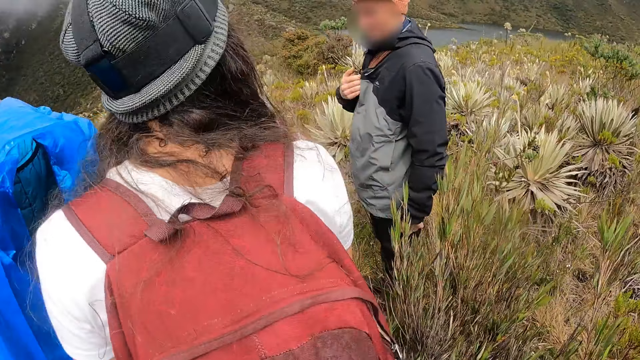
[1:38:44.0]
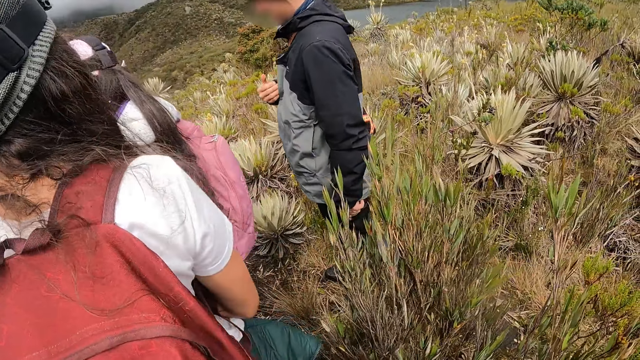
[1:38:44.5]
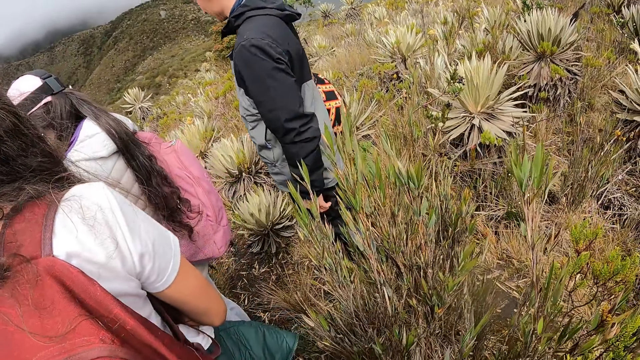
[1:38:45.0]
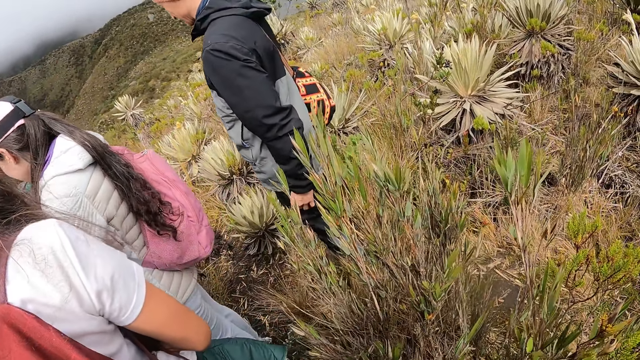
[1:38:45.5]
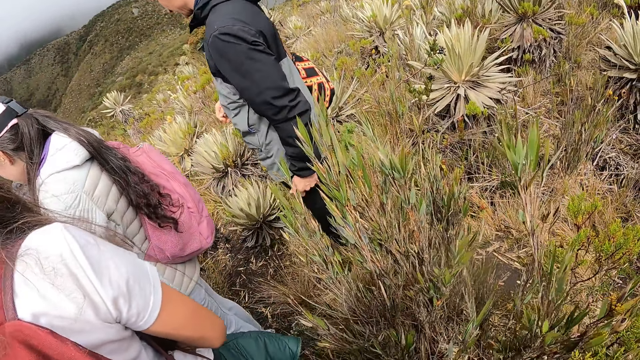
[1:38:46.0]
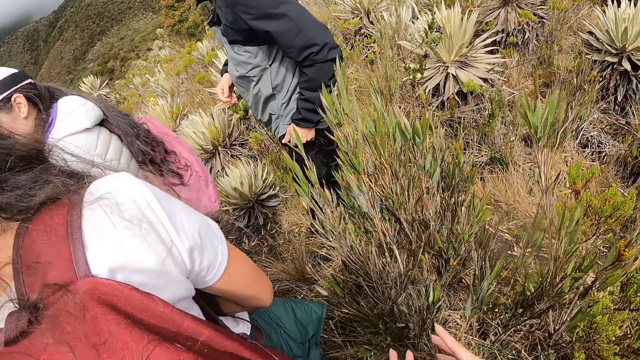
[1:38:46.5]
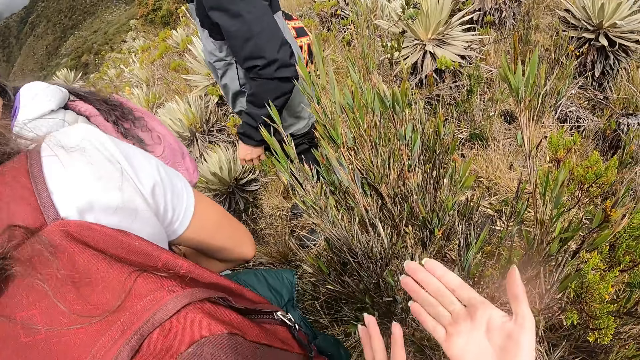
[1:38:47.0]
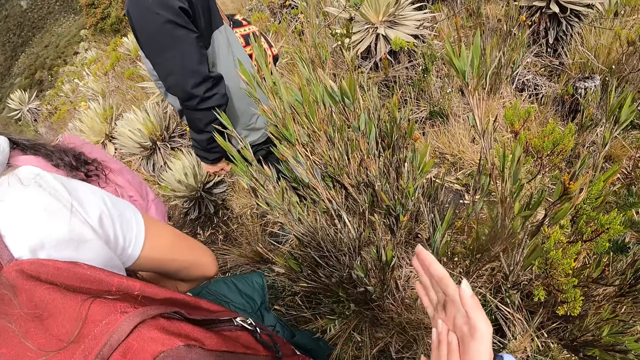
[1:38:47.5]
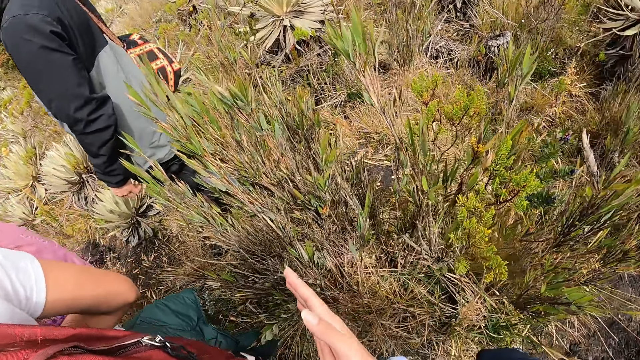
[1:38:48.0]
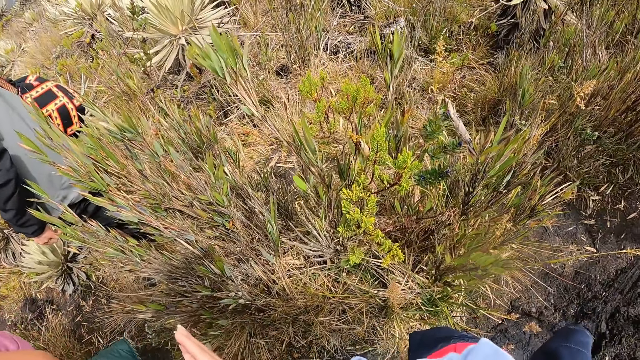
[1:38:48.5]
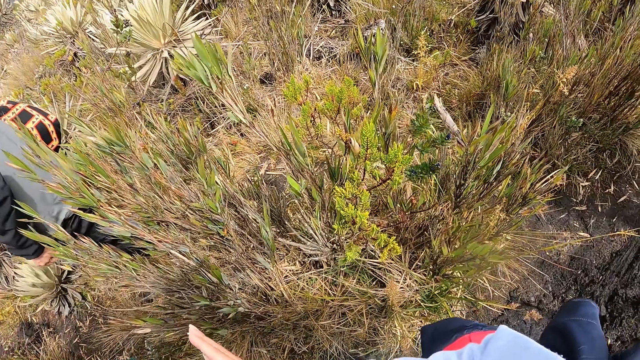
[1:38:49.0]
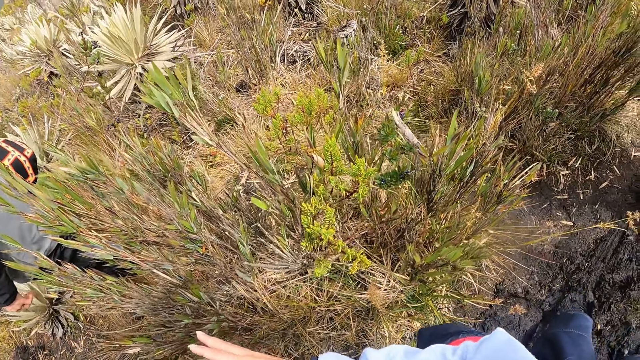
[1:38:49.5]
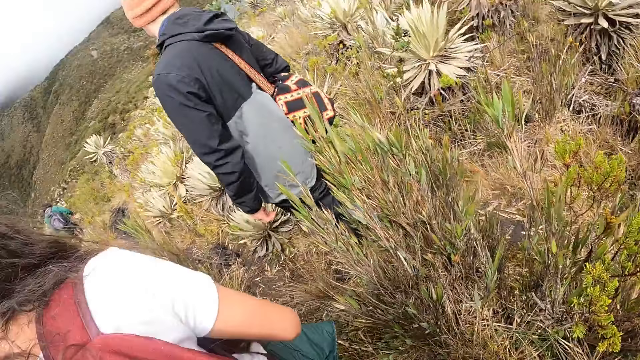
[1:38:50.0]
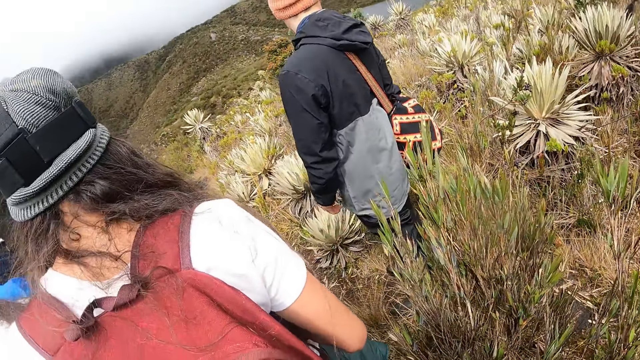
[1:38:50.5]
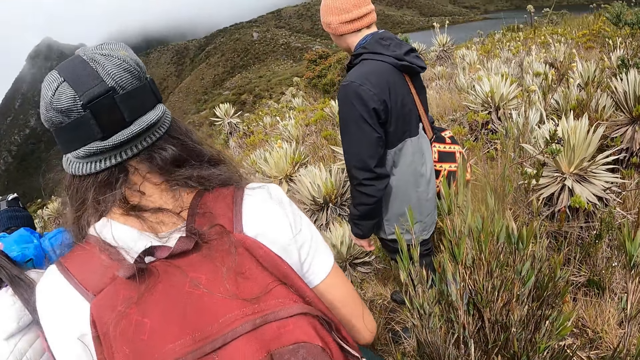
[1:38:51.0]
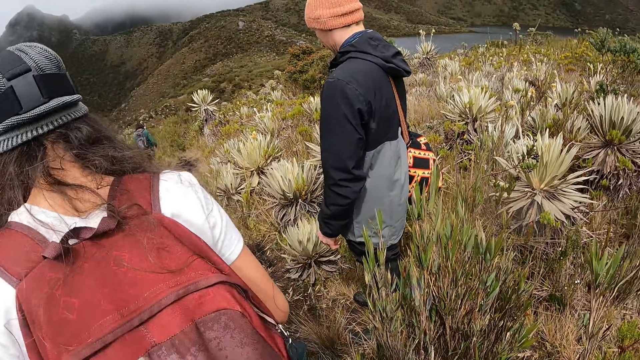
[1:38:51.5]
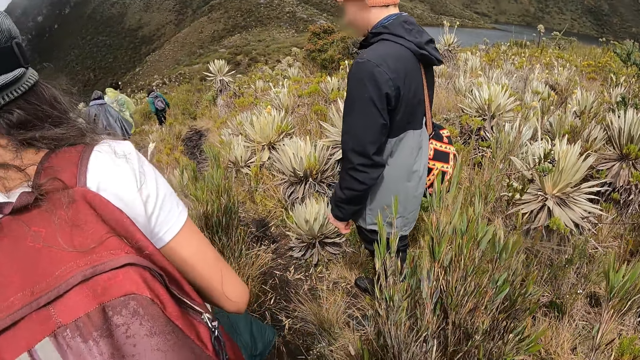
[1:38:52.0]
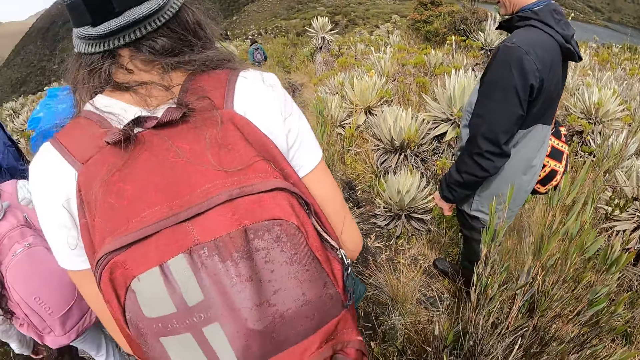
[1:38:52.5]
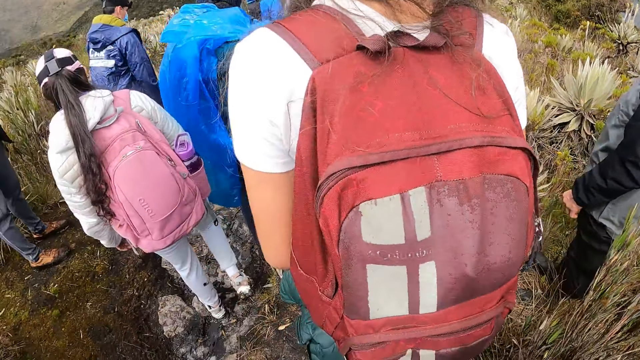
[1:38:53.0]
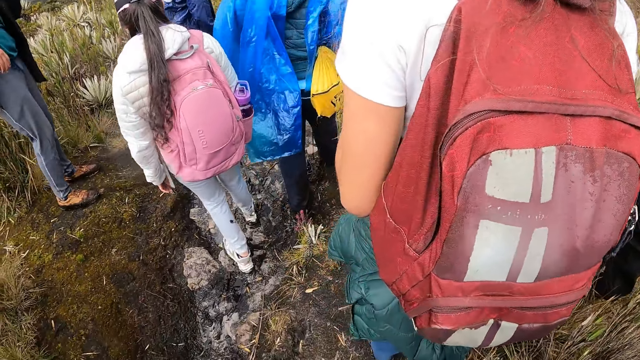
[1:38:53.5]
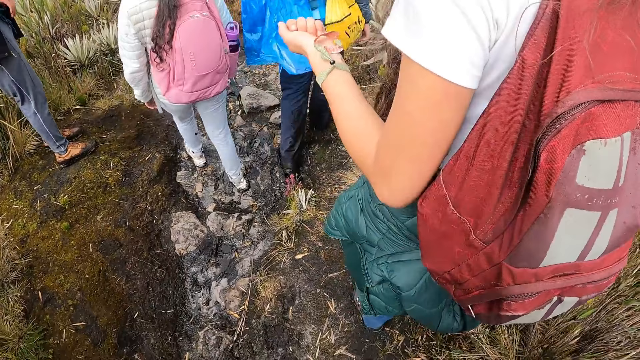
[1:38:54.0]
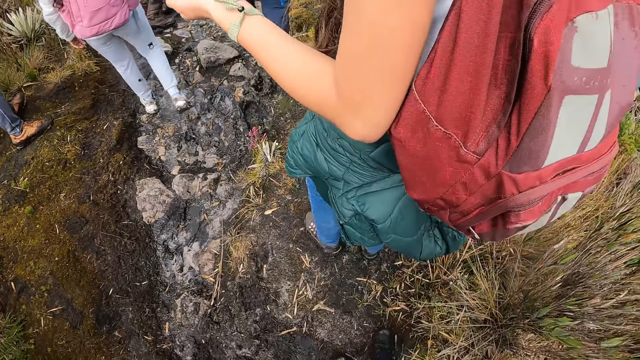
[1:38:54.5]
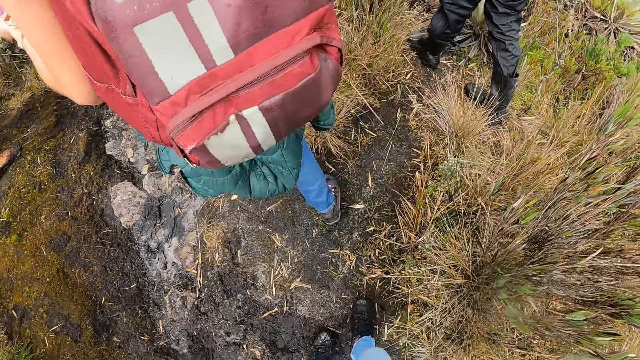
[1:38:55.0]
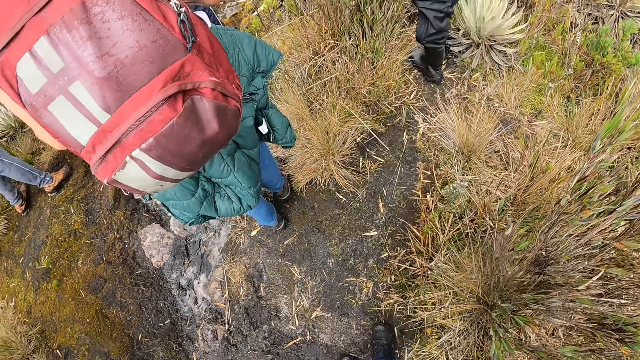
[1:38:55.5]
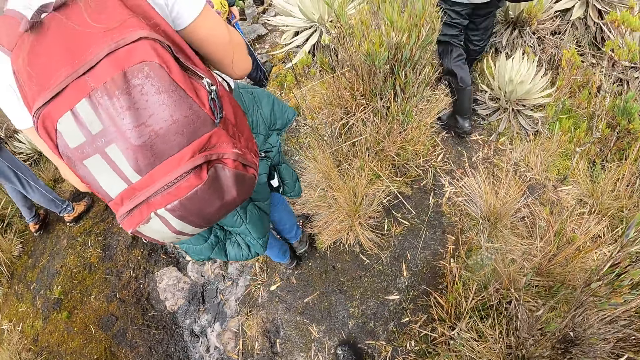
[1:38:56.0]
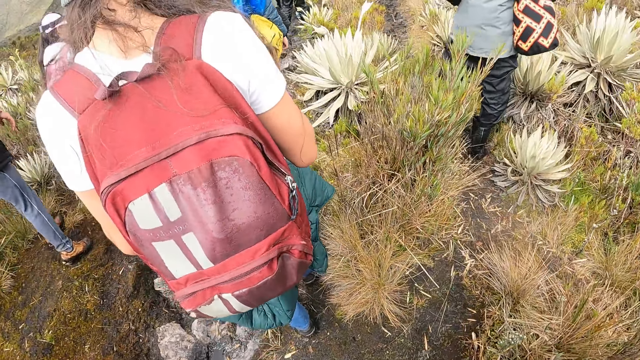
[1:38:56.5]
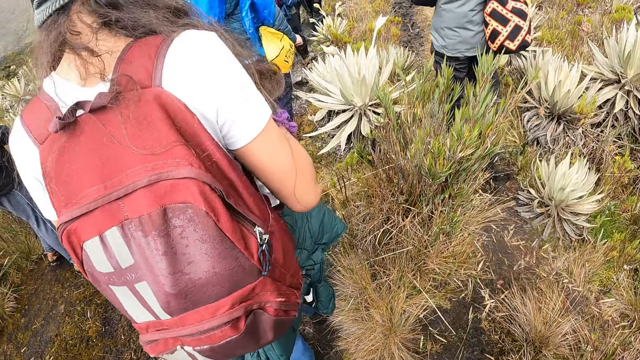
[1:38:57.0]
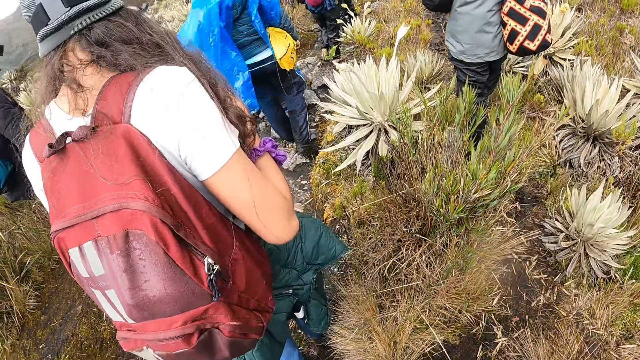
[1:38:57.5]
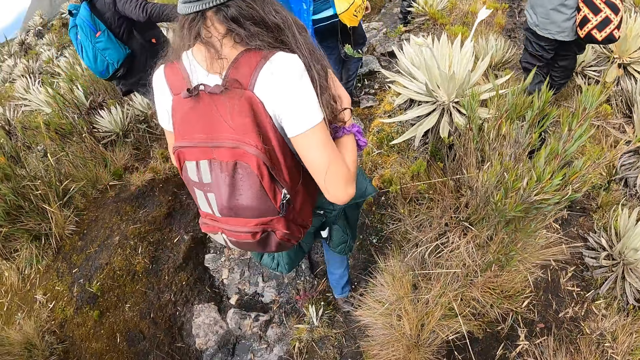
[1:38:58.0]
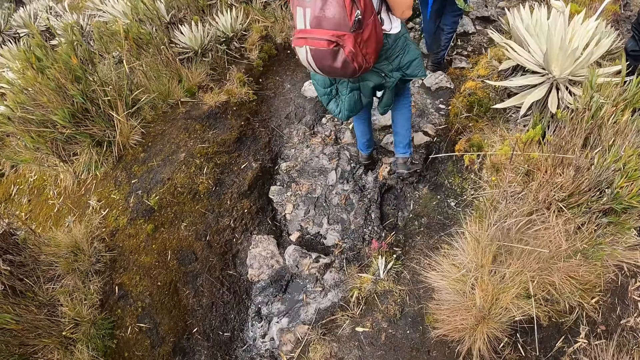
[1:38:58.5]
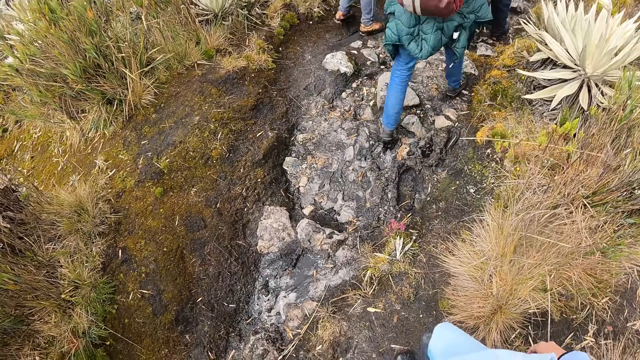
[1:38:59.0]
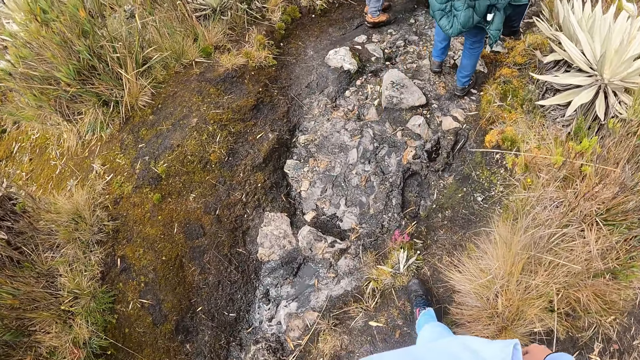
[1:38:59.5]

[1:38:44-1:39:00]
The camera wearer looks at his hand. He walks down the hill.

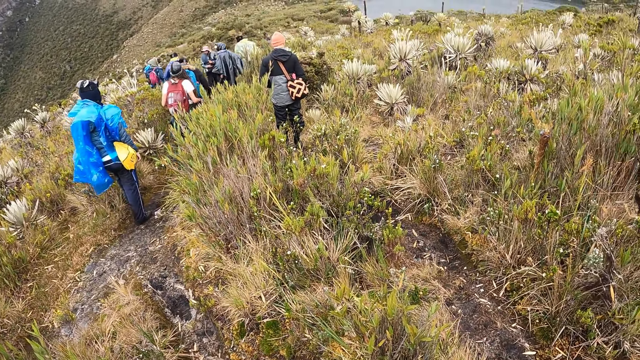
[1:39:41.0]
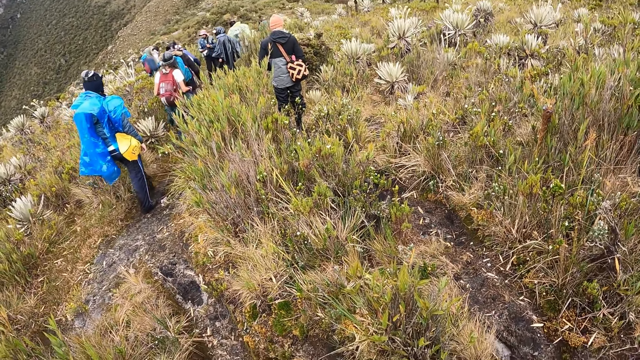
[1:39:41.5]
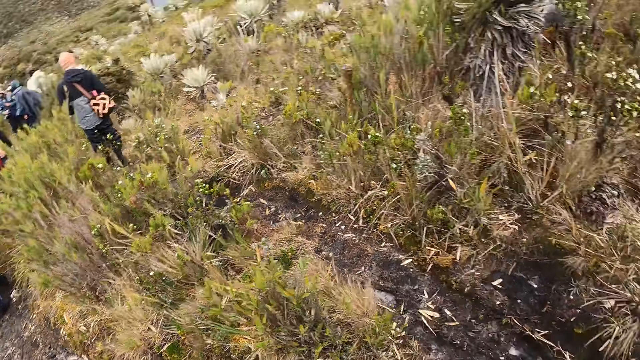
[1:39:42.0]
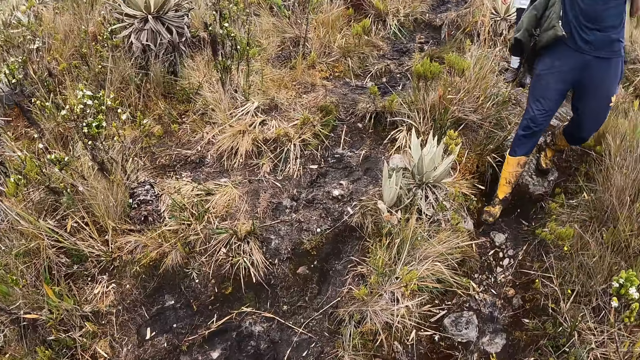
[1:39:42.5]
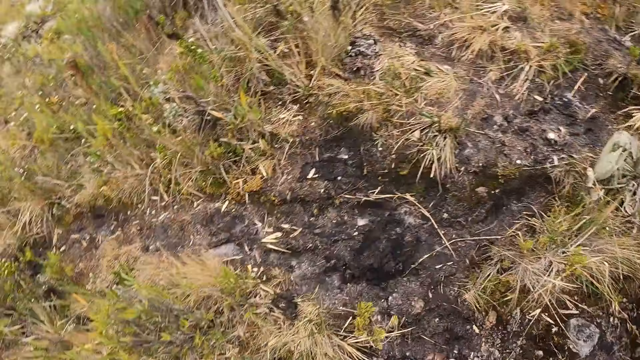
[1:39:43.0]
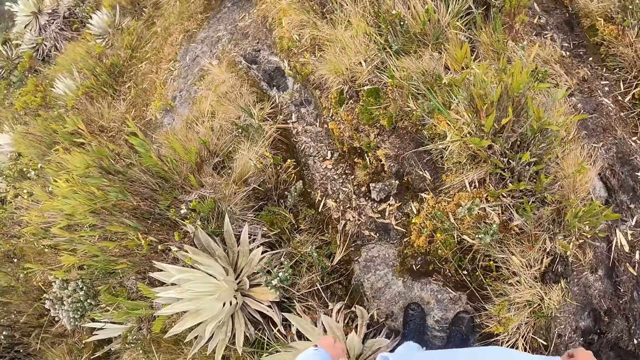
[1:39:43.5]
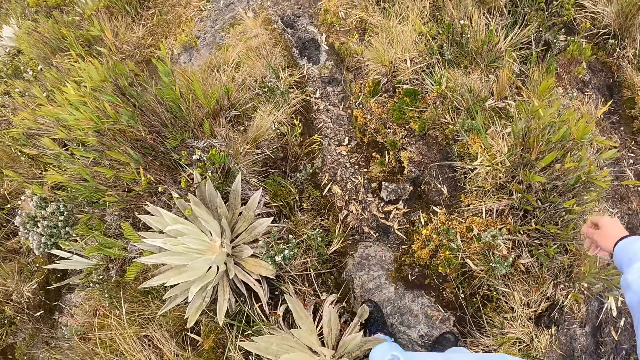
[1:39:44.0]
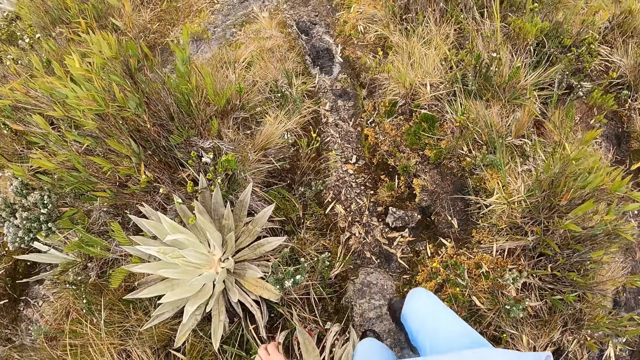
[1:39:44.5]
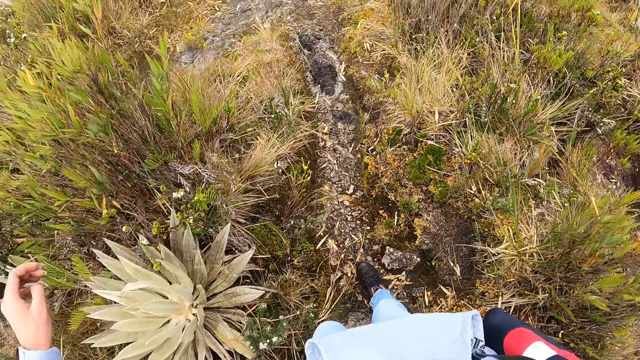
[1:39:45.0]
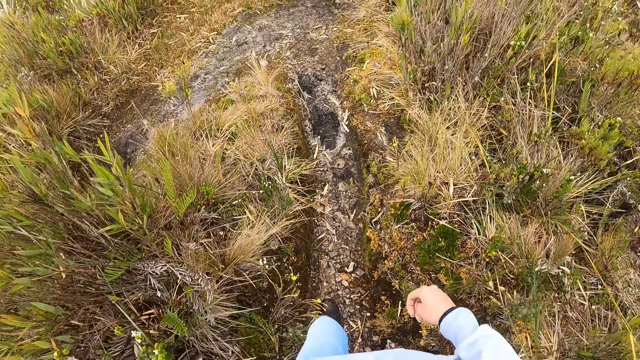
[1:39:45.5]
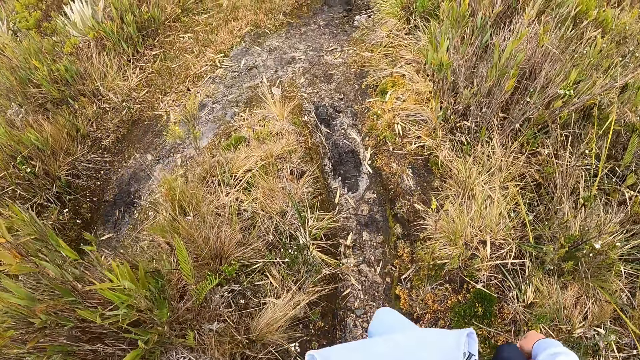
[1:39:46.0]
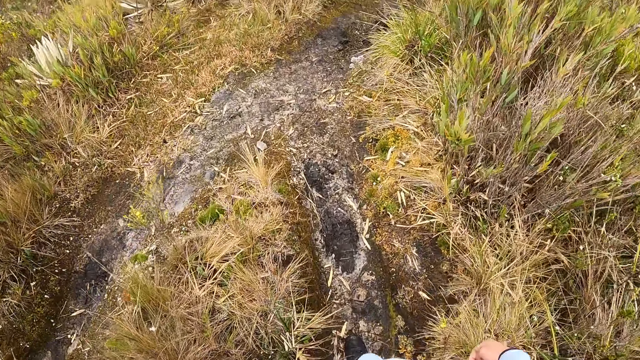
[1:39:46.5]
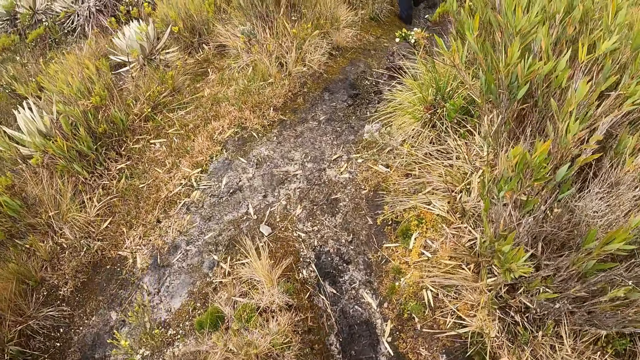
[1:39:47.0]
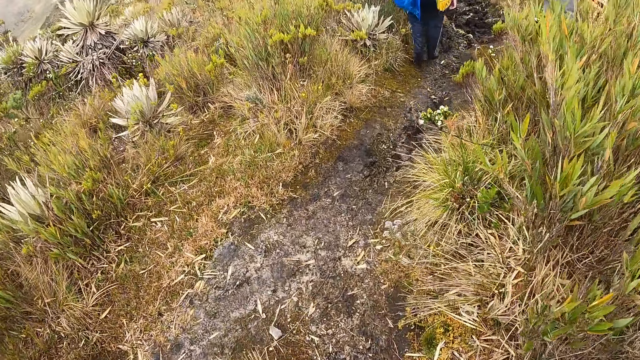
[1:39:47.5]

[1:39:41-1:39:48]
The camera wearer looks around the bushes.
